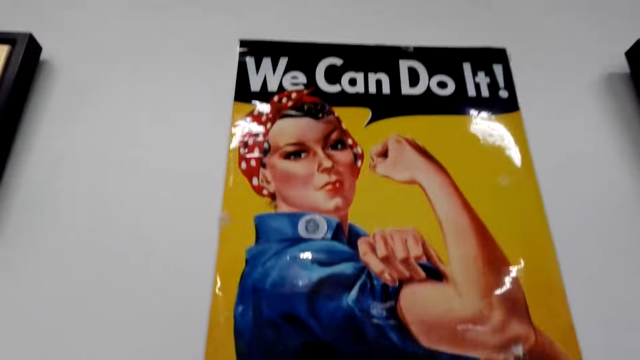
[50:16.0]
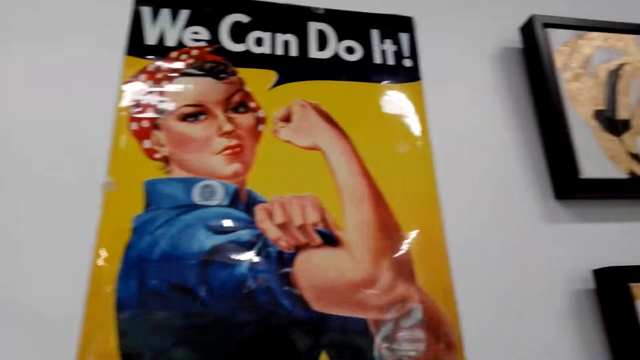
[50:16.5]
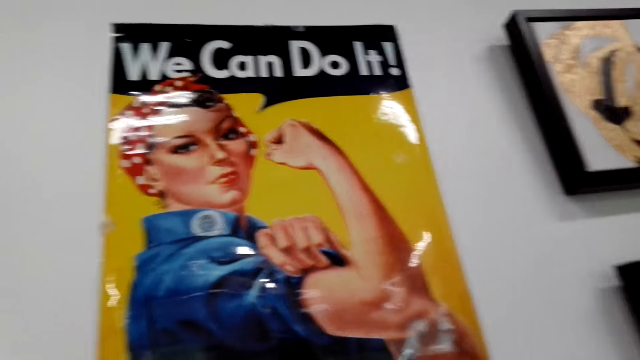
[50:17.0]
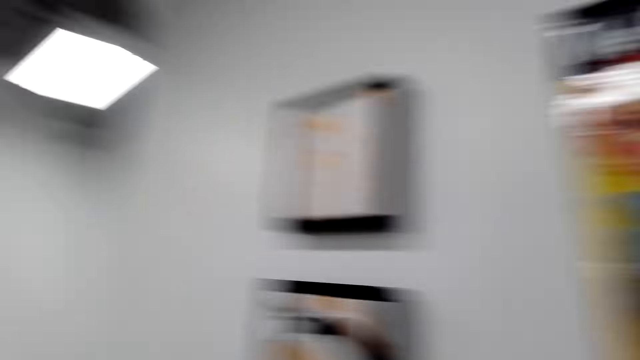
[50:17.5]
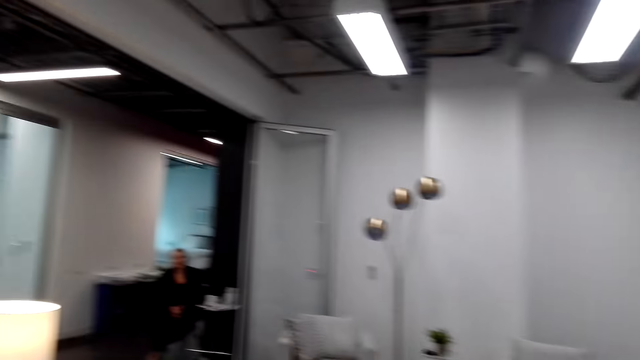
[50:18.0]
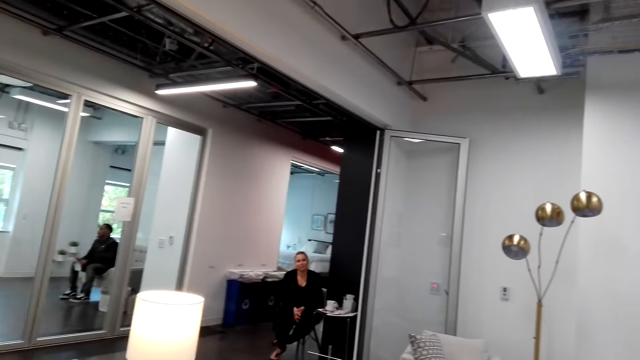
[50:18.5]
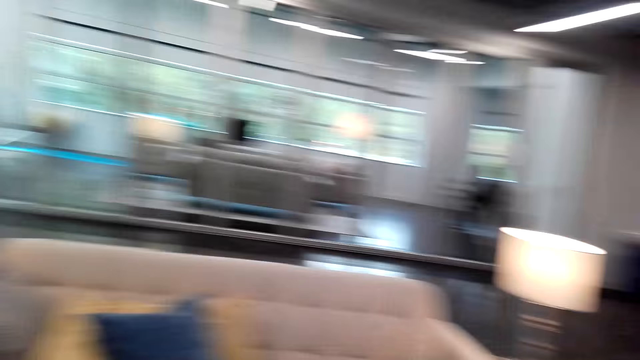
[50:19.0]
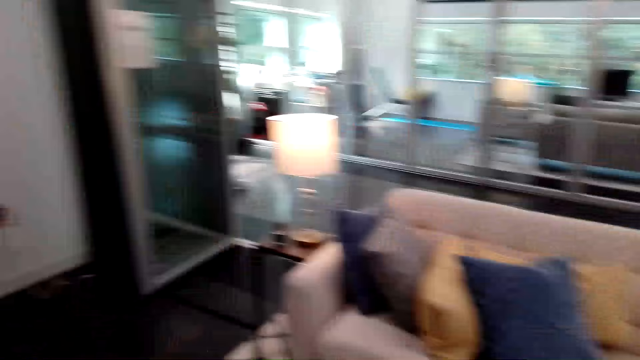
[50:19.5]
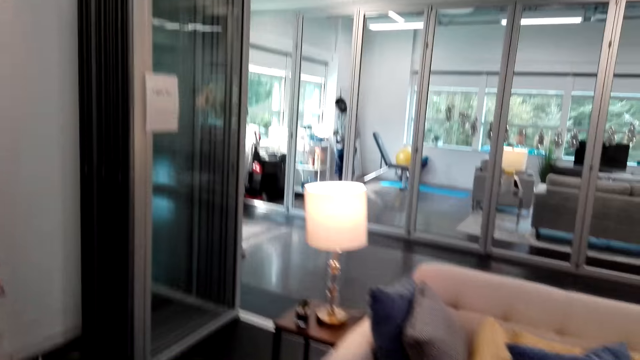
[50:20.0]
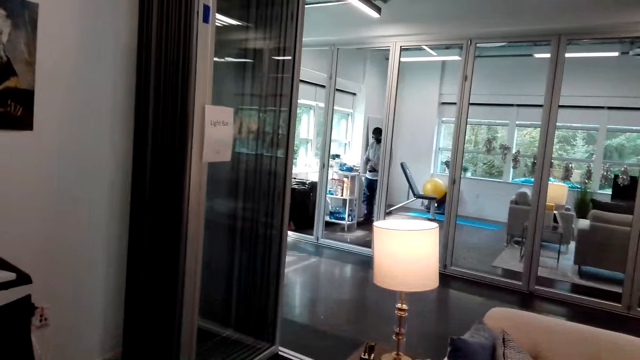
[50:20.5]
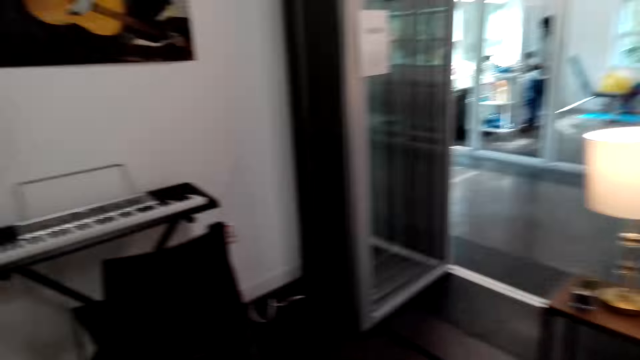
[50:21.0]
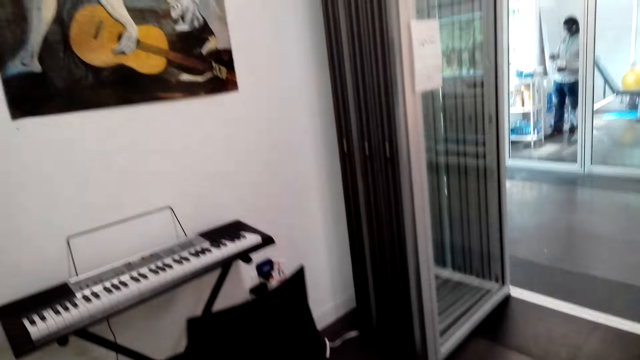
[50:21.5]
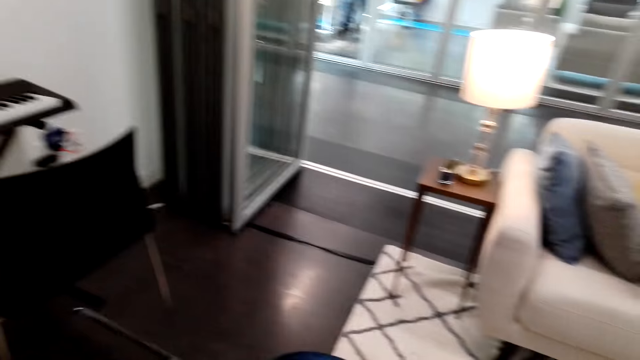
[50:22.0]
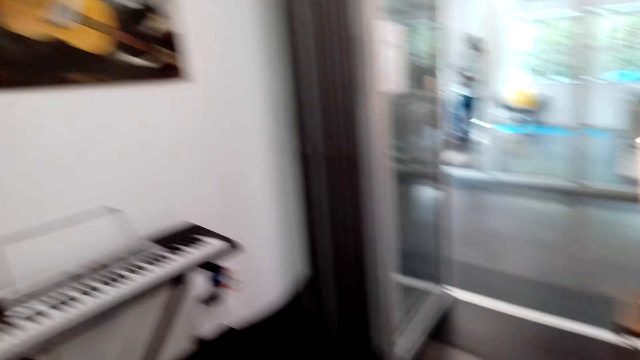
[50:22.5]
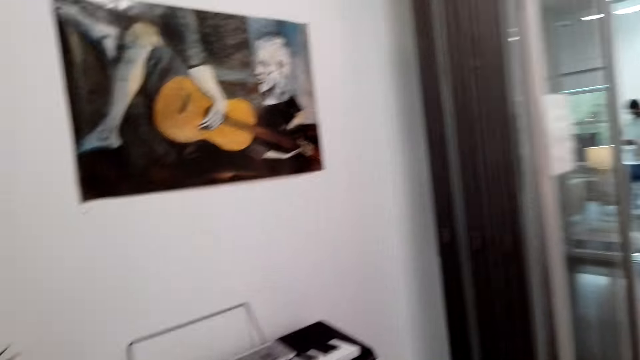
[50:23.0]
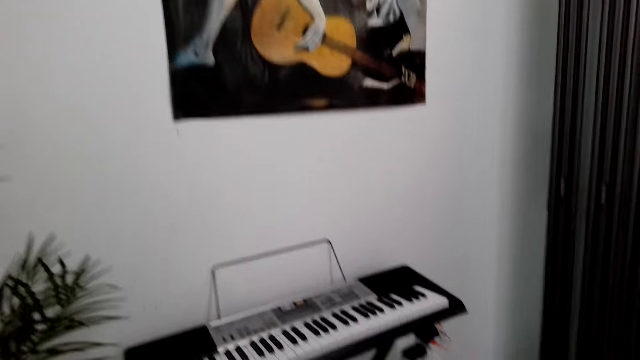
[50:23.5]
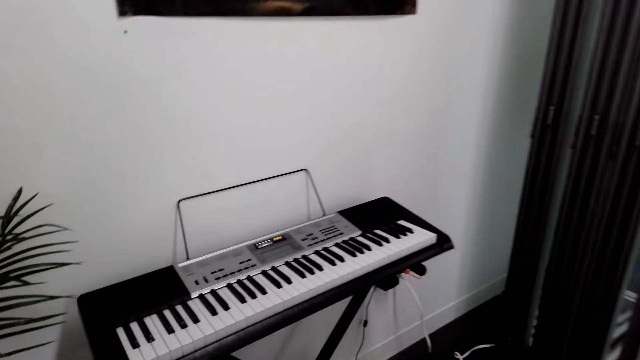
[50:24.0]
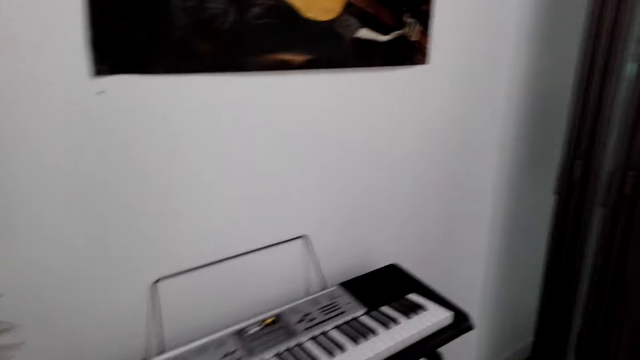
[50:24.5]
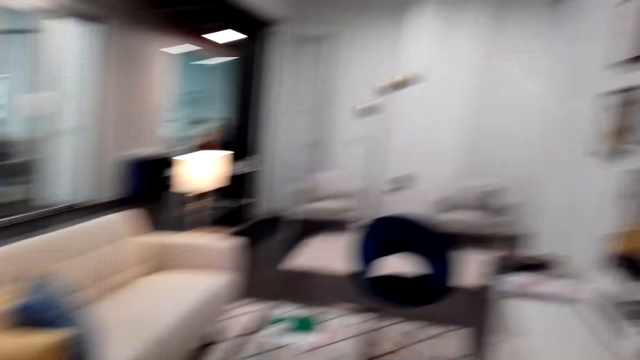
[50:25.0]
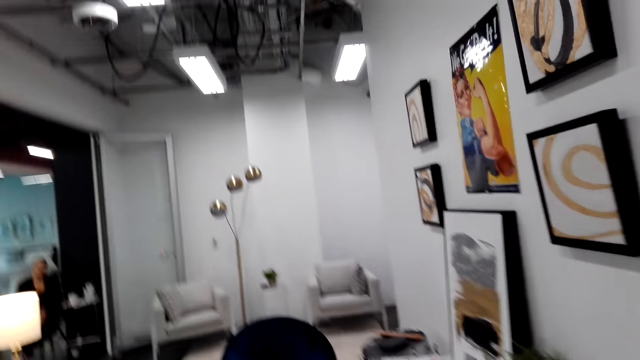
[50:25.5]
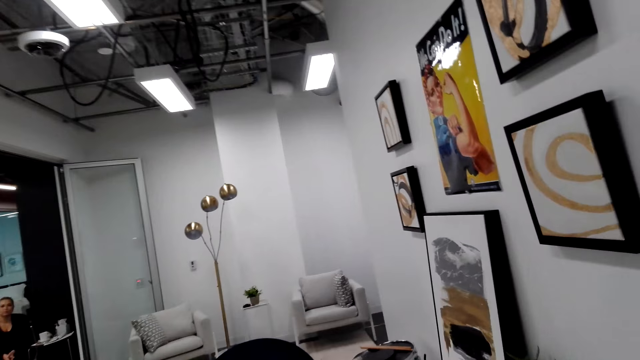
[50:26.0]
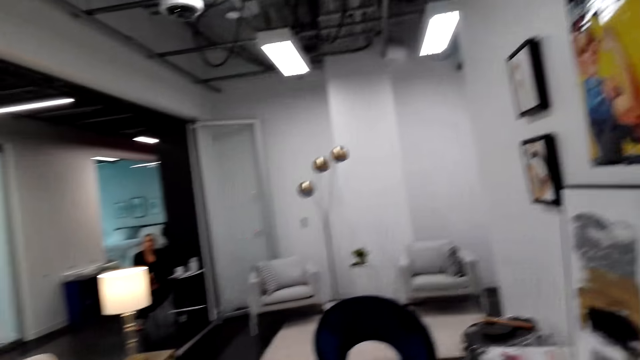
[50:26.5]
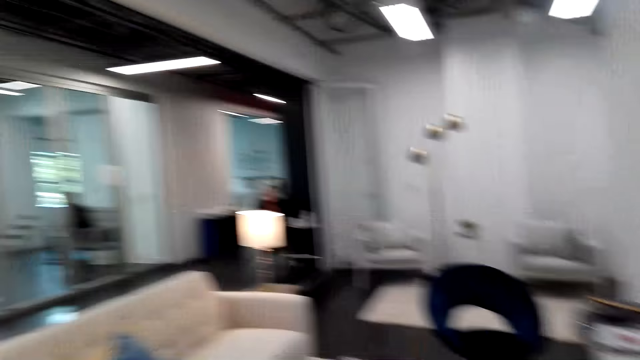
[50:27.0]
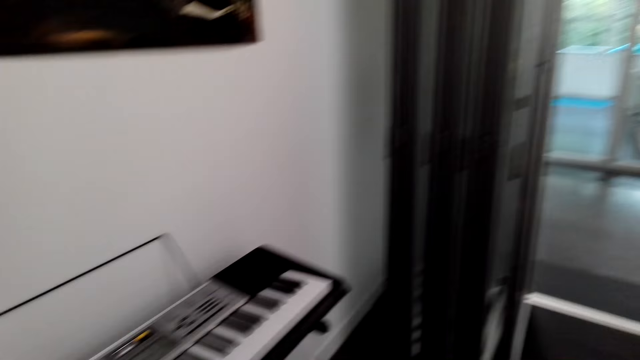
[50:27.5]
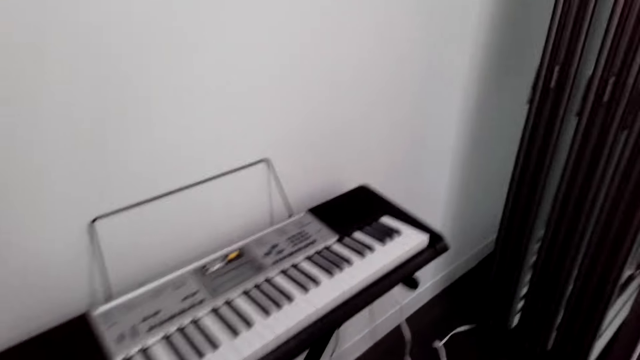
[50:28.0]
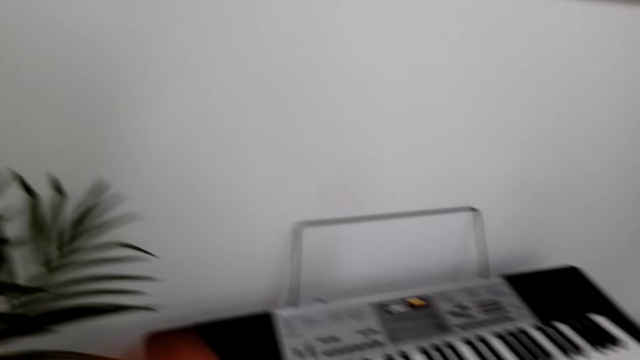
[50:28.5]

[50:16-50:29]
The camera wearer looks around. They walk to the electric piano keyboard. They look around.

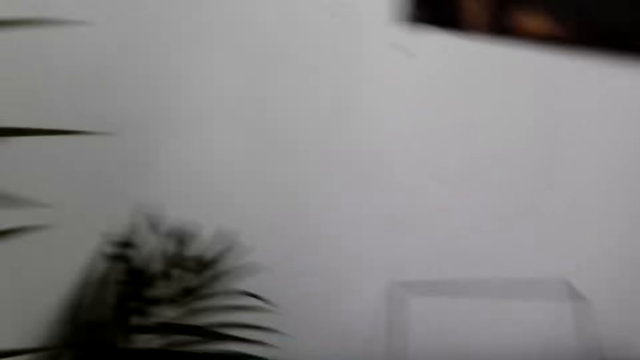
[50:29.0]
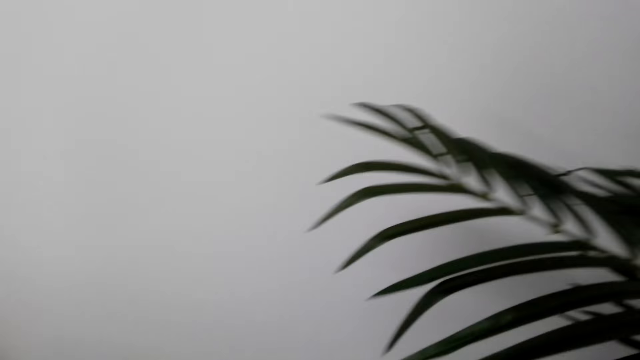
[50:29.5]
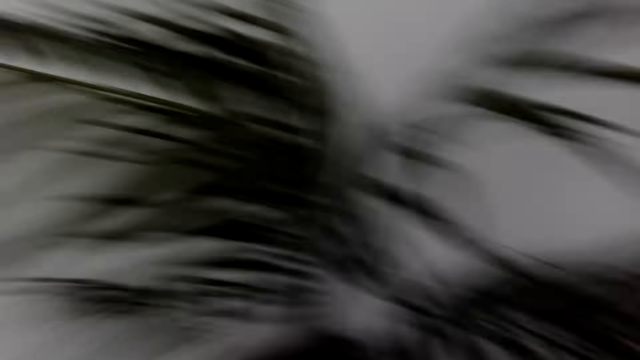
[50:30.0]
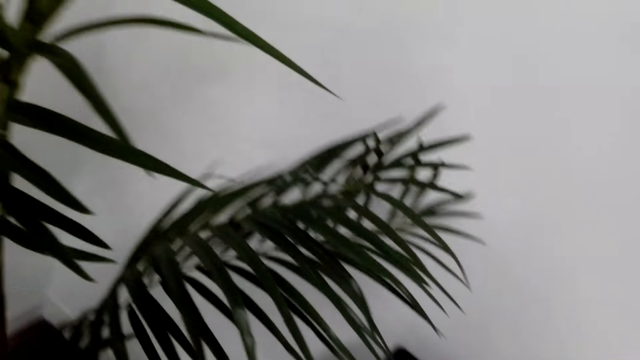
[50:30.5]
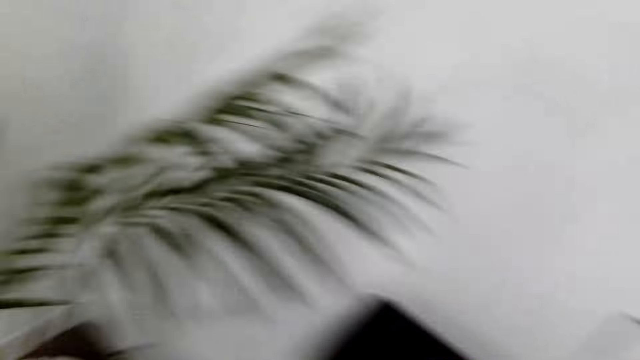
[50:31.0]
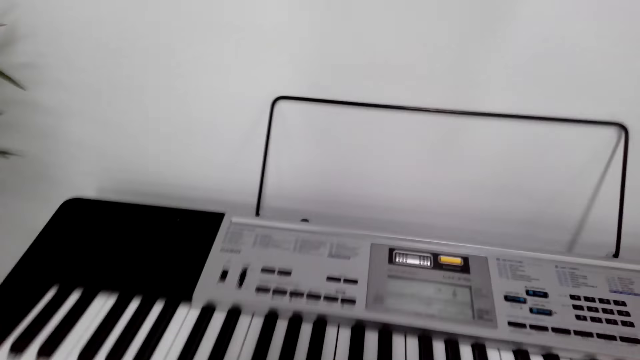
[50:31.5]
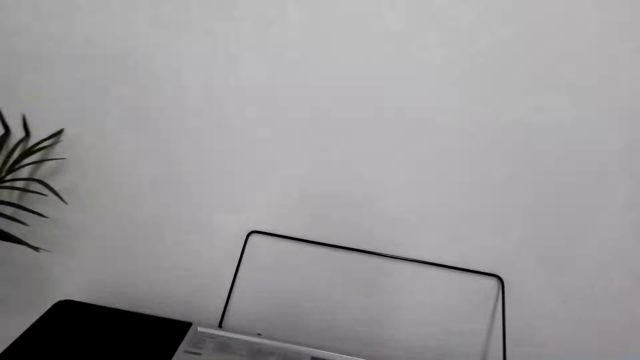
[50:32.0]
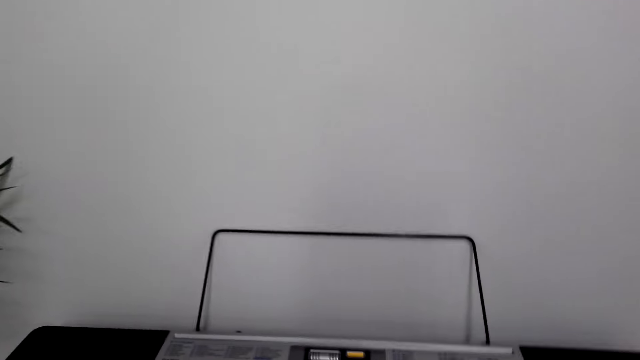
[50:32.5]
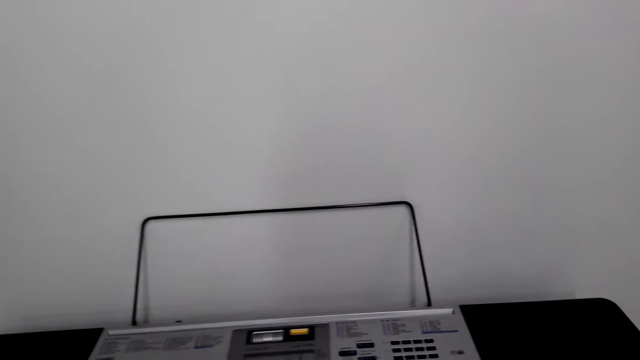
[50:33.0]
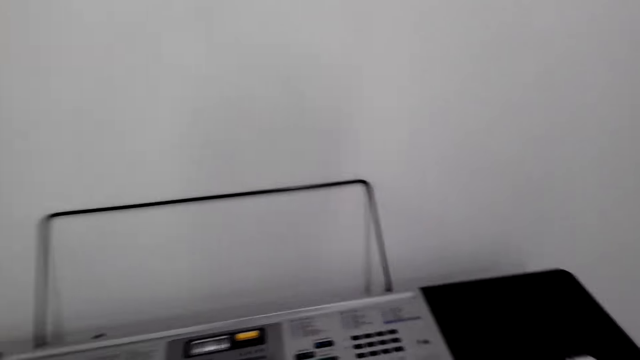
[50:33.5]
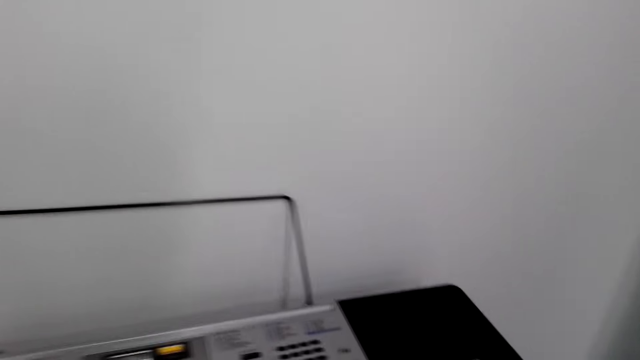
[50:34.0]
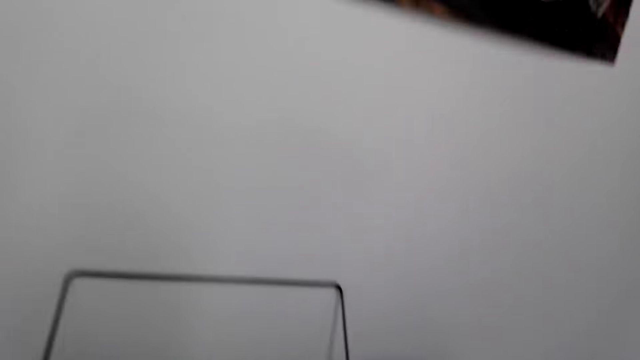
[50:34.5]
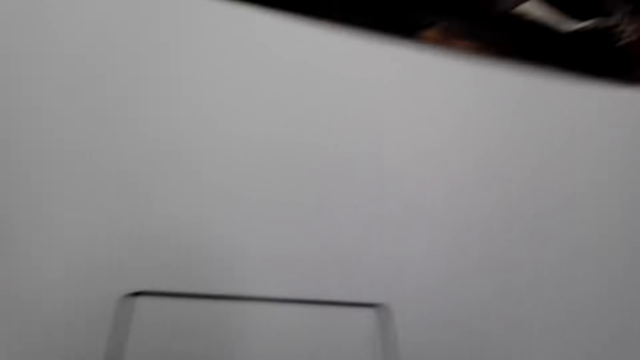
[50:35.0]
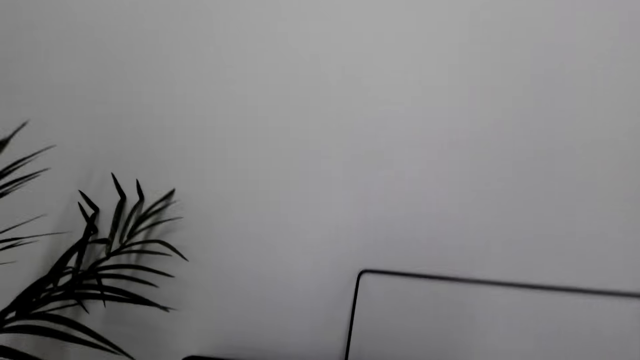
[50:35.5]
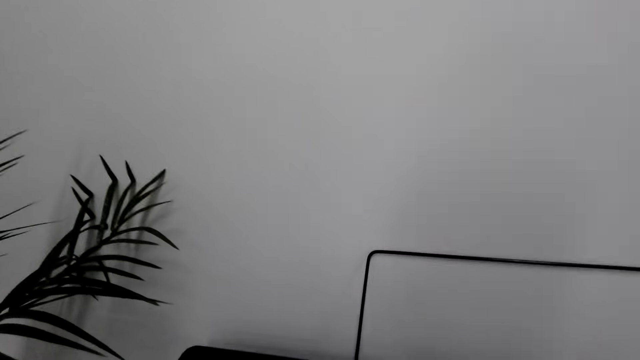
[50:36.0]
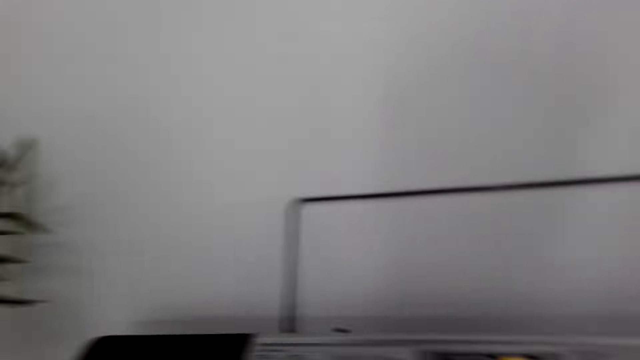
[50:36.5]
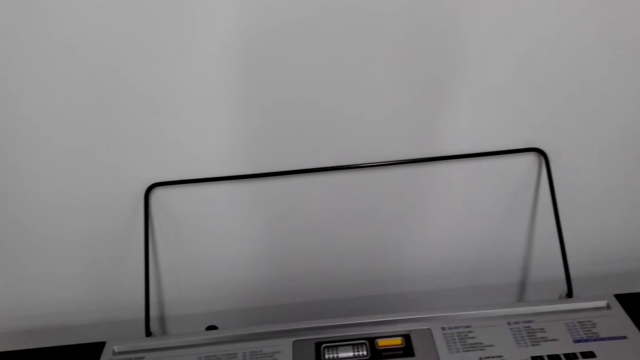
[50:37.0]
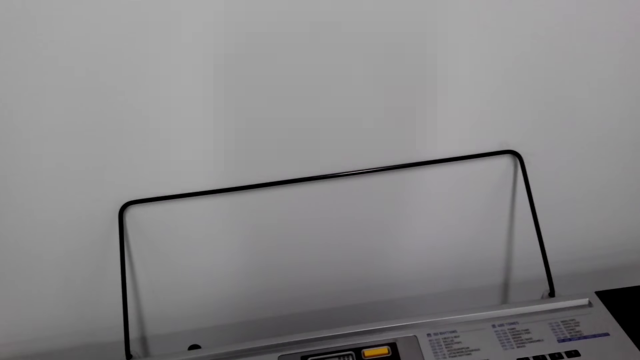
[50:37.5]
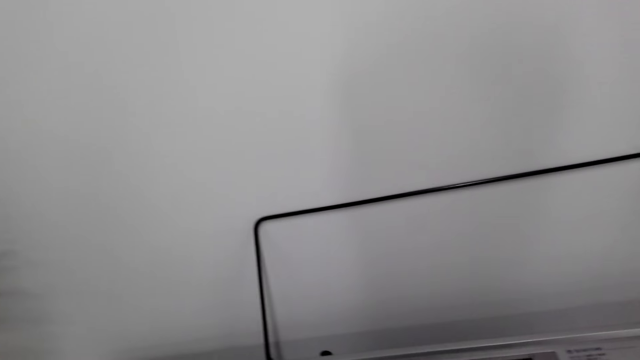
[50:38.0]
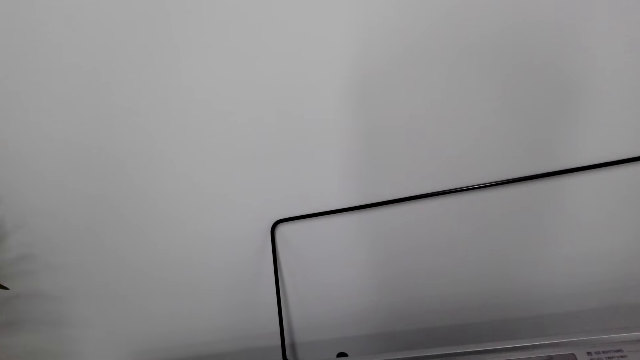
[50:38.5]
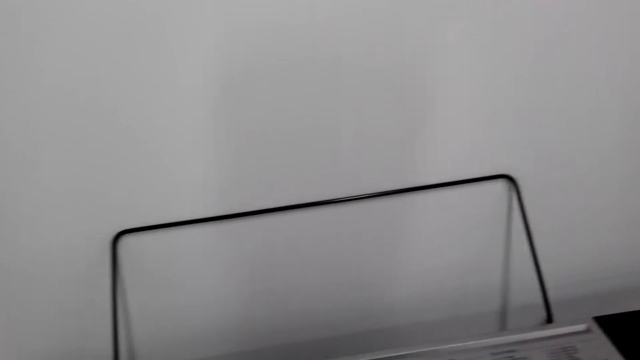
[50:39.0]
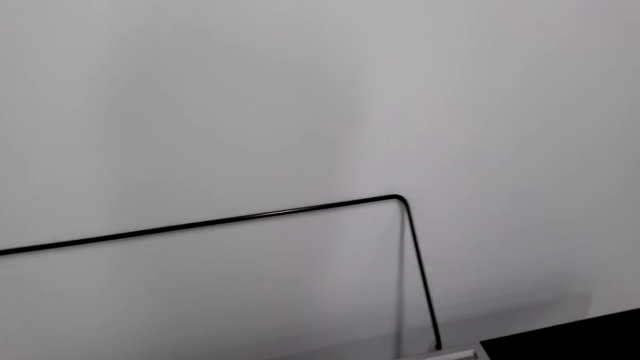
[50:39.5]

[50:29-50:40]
The camera wearer sits down behind the piano keyboard. They stare at the piano.
